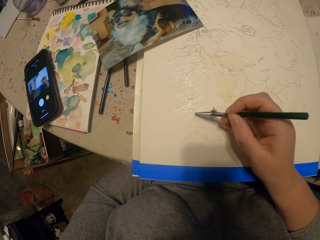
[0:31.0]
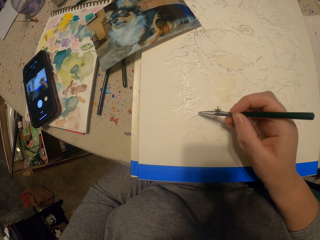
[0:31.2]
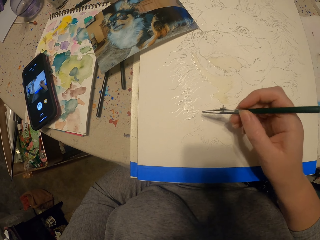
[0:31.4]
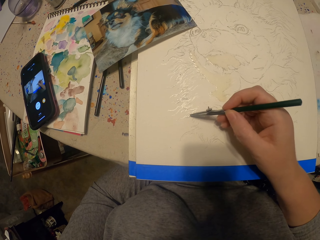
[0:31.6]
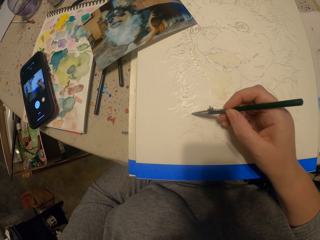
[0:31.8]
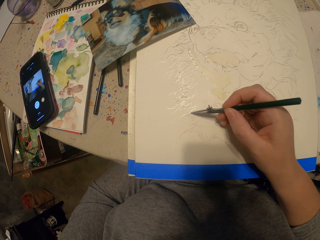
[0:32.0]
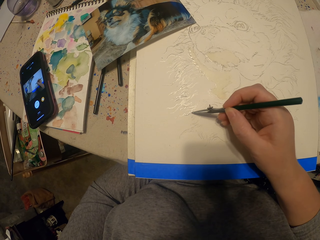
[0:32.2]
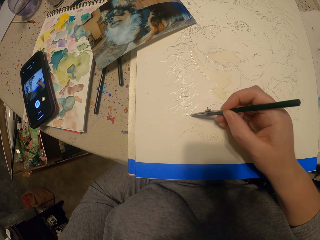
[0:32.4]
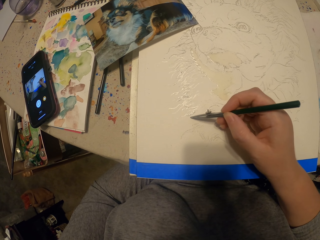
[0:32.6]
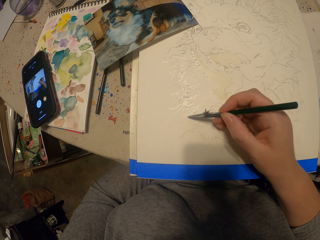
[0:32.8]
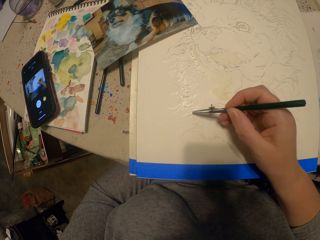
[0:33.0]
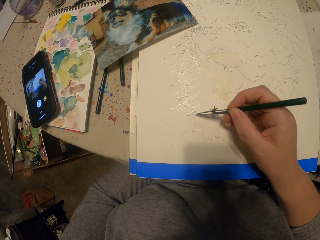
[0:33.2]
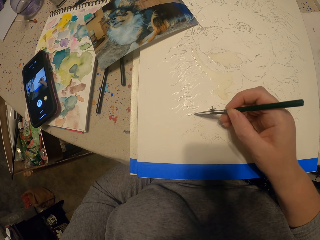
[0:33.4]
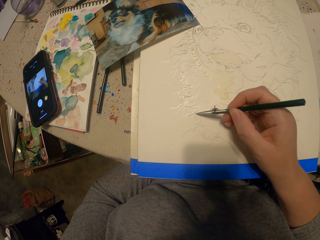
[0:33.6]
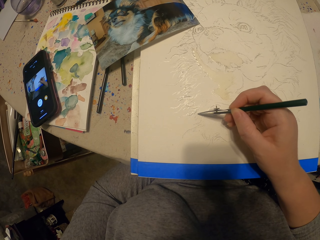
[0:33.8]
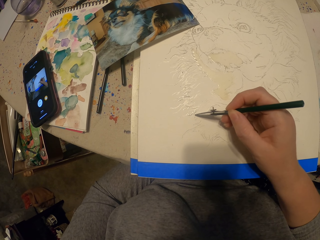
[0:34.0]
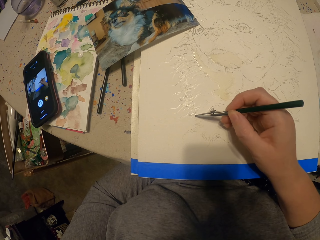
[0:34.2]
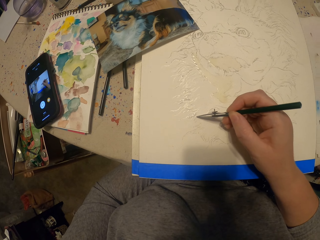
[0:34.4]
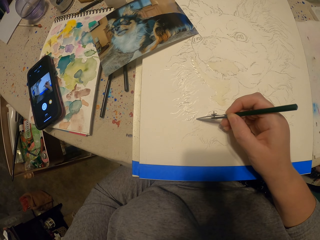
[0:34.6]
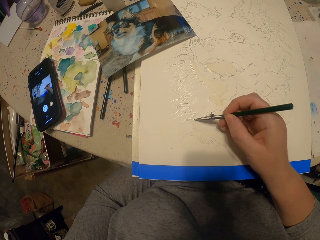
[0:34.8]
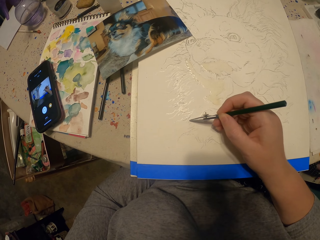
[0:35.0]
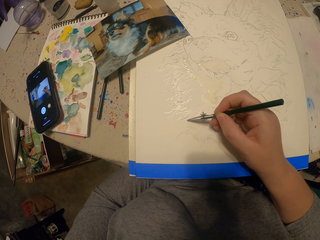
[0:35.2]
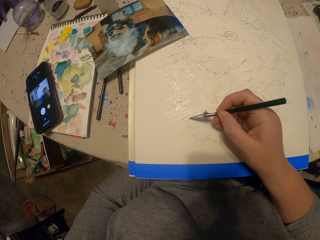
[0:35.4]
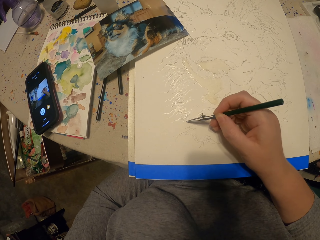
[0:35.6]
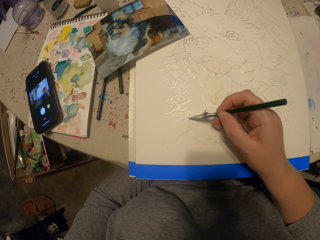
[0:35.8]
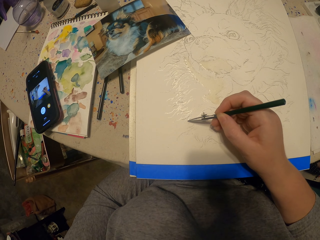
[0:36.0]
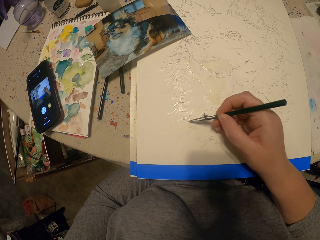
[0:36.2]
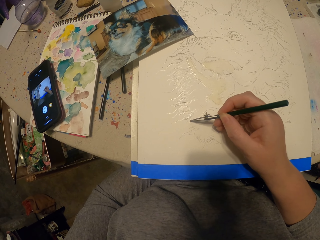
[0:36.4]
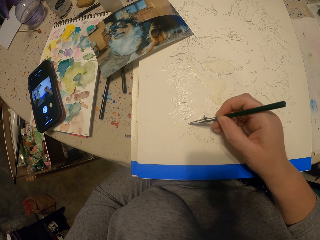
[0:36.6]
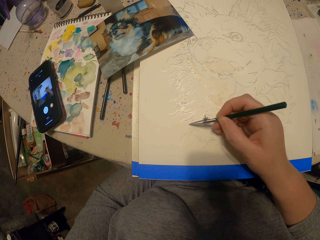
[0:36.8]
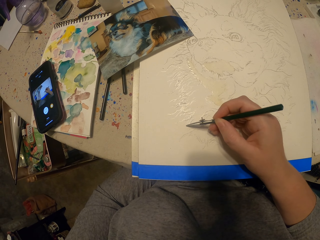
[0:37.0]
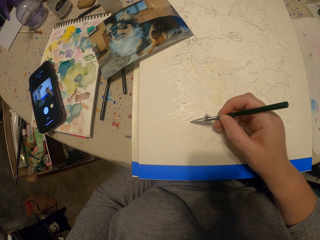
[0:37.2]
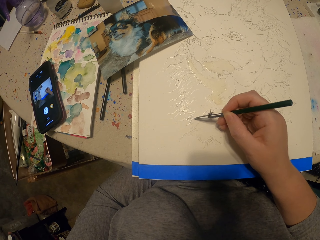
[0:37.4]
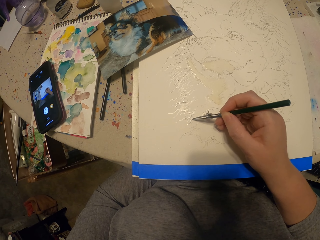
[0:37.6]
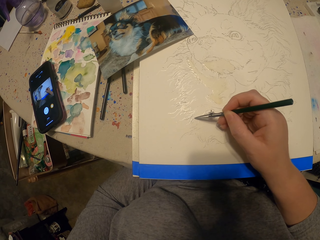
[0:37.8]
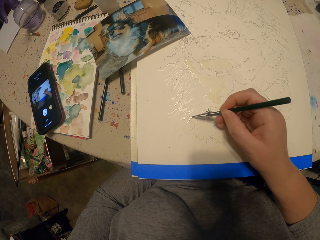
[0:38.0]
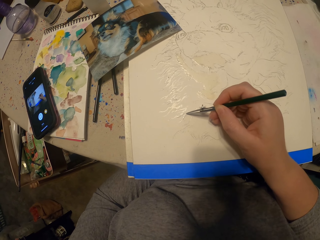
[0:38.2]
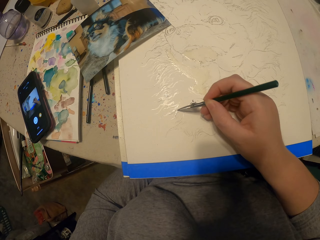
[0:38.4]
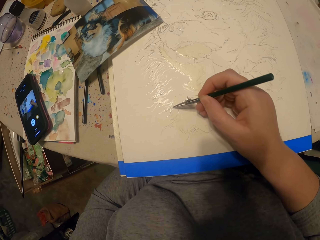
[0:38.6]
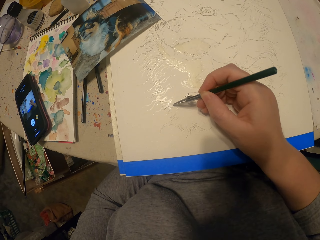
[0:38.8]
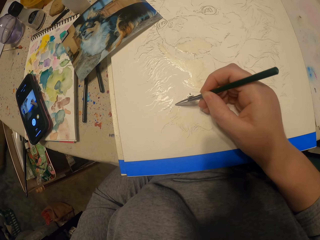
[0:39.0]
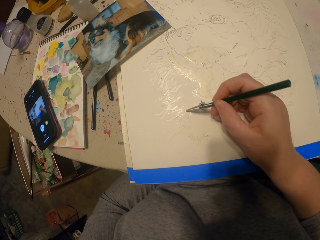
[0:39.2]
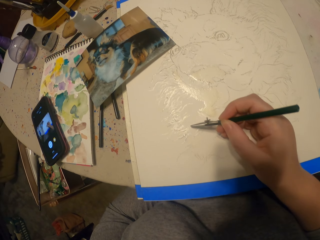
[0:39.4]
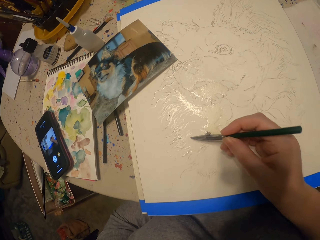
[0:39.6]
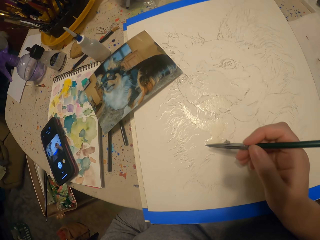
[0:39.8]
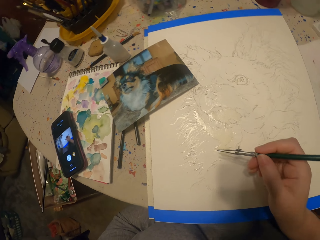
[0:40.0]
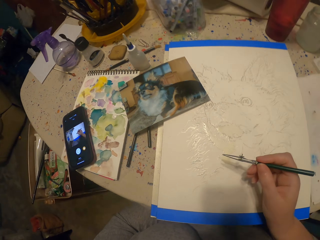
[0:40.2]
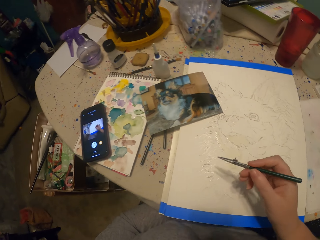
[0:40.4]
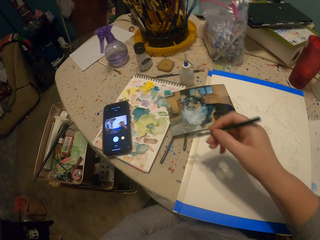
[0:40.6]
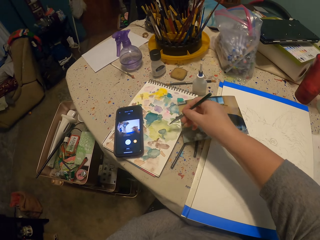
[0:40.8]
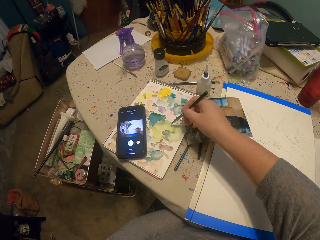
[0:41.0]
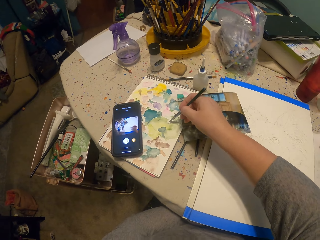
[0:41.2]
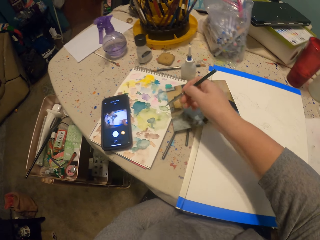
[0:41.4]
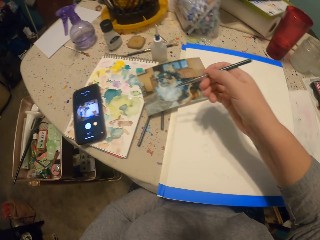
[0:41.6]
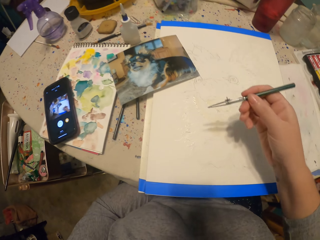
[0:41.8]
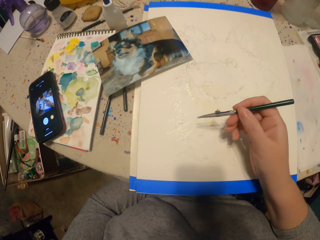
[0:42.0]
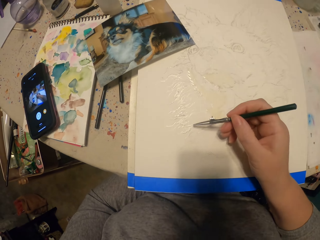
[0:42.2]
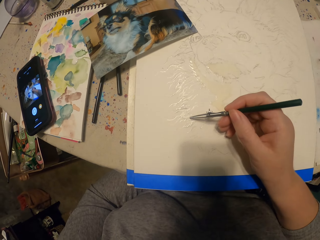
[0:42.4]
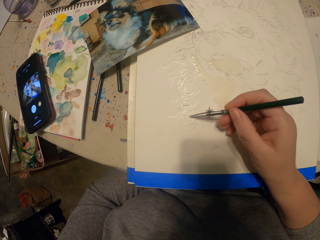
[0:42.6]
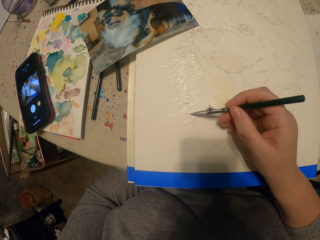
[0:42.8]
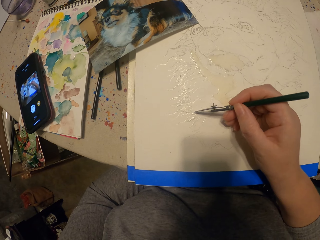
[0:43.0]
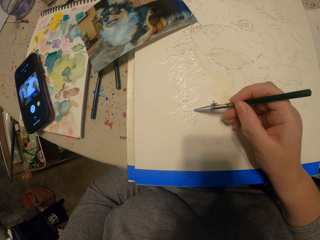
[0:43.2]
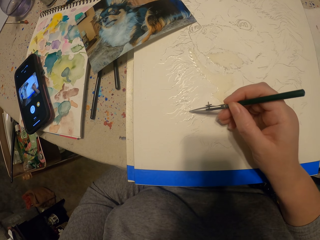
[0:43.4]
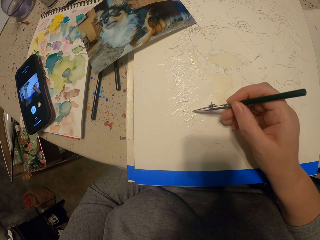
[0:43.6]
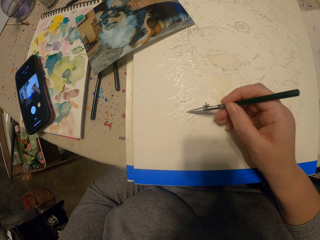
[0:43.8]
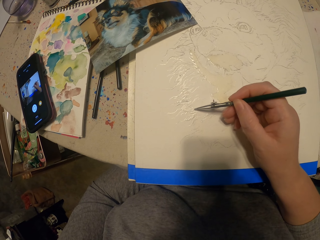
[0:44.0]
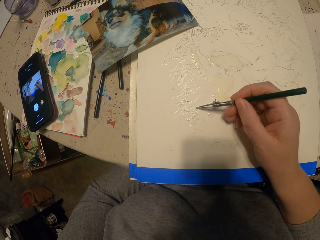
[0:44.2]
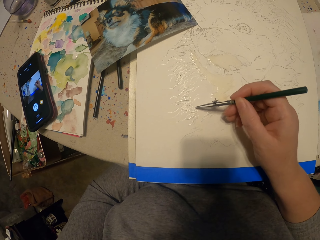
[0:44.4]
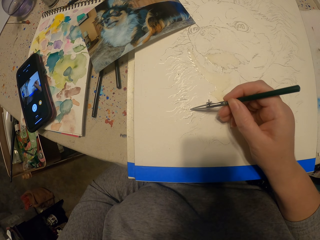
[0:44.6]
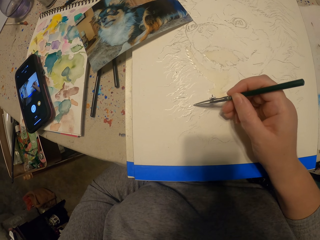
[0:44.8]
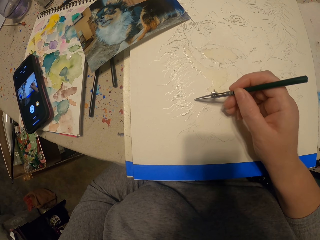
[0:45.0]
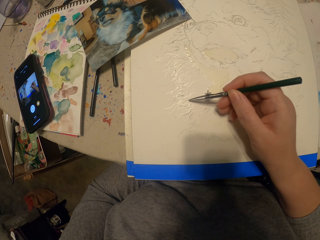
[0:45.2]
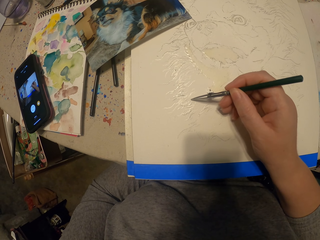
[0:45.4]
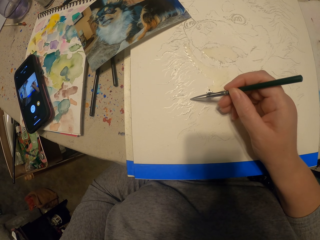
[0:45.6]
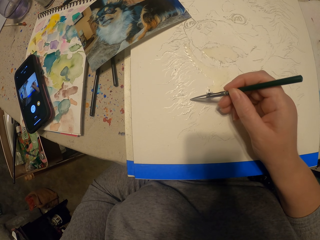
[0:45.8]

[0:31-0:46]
The camera wearer dips the painting pencil in the ink. They paint a picture.

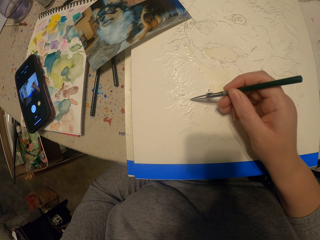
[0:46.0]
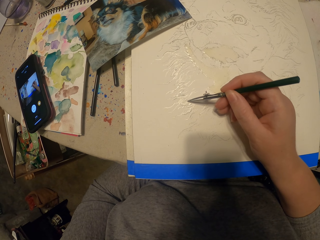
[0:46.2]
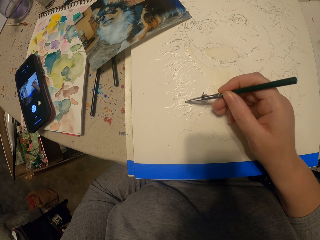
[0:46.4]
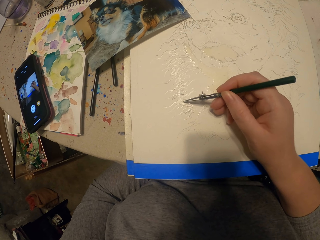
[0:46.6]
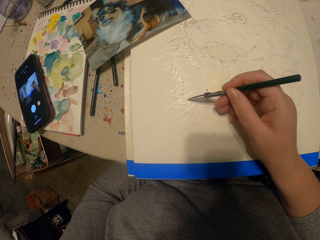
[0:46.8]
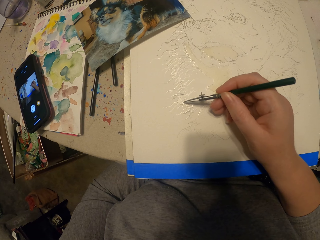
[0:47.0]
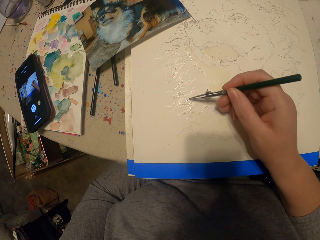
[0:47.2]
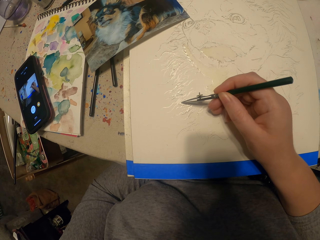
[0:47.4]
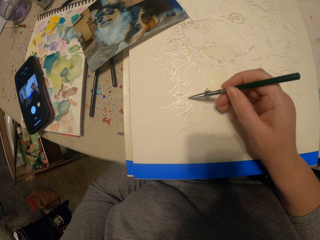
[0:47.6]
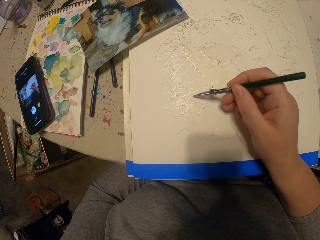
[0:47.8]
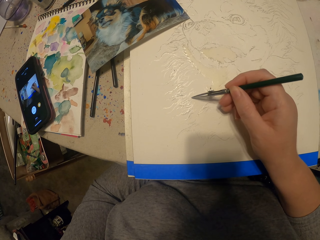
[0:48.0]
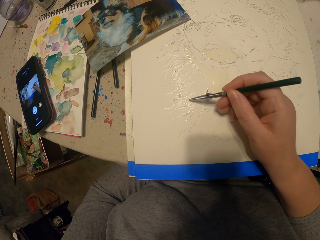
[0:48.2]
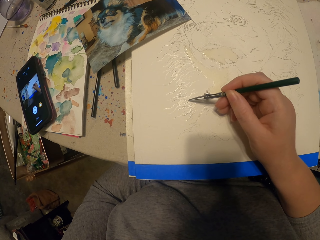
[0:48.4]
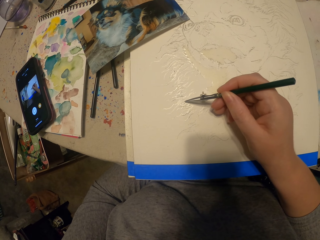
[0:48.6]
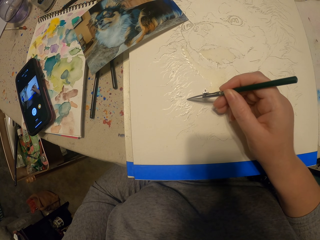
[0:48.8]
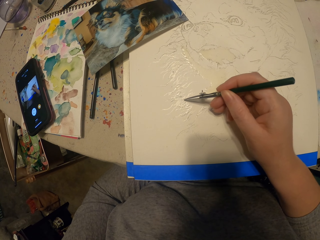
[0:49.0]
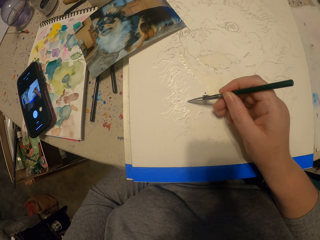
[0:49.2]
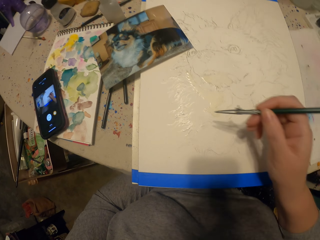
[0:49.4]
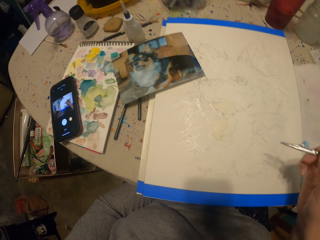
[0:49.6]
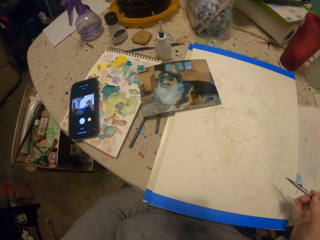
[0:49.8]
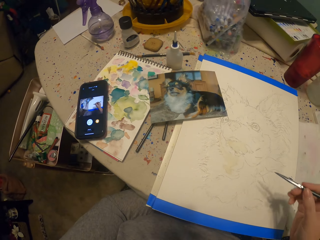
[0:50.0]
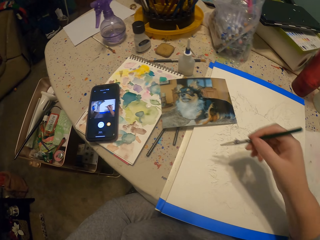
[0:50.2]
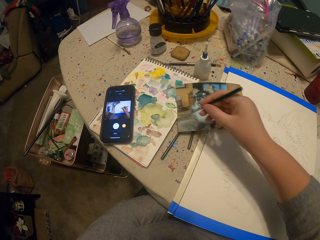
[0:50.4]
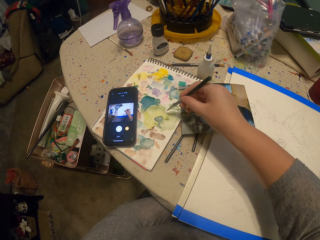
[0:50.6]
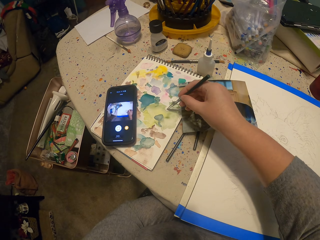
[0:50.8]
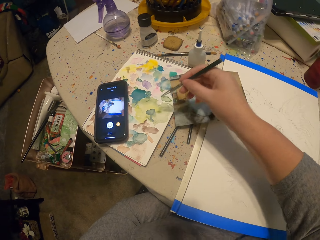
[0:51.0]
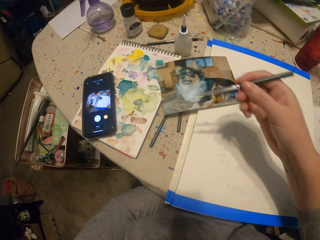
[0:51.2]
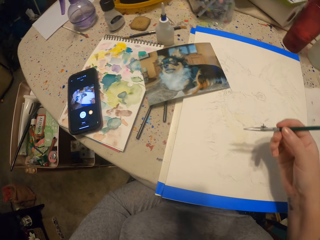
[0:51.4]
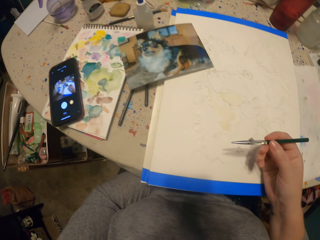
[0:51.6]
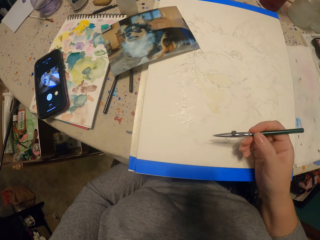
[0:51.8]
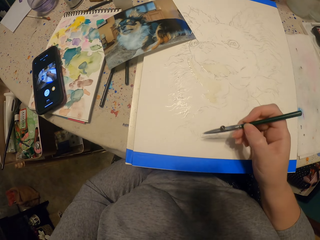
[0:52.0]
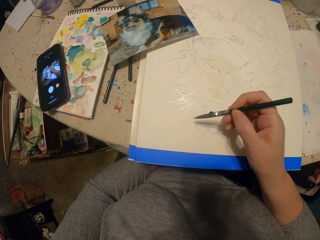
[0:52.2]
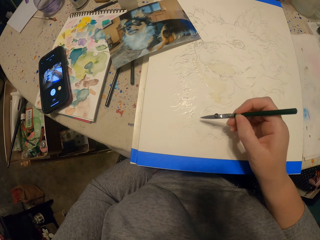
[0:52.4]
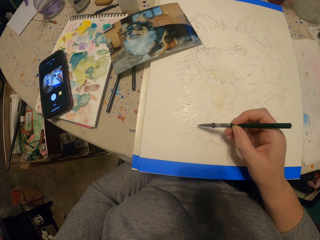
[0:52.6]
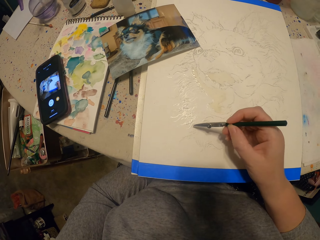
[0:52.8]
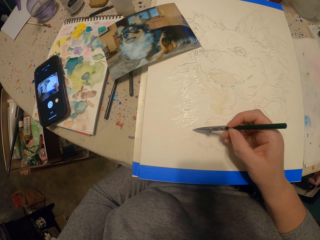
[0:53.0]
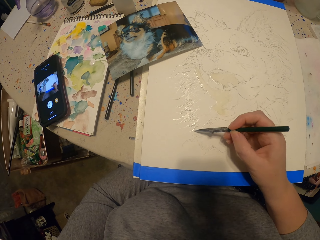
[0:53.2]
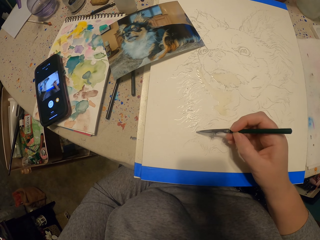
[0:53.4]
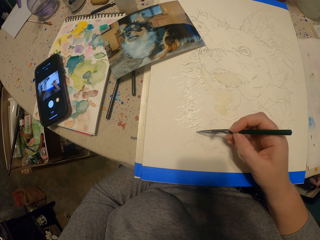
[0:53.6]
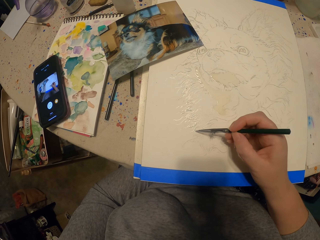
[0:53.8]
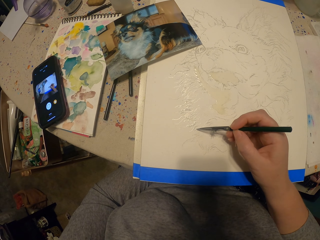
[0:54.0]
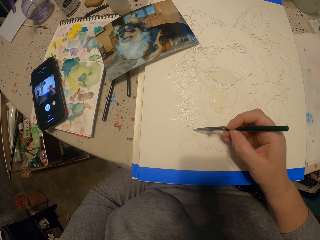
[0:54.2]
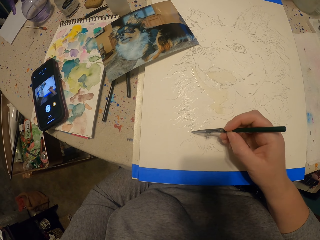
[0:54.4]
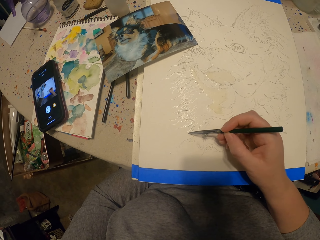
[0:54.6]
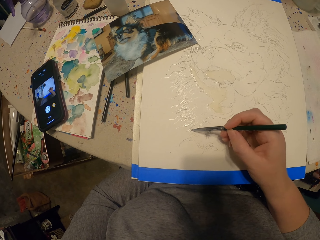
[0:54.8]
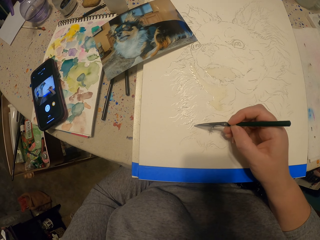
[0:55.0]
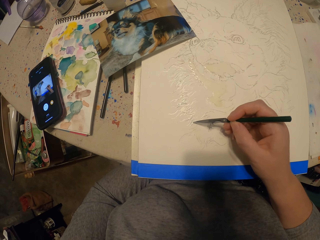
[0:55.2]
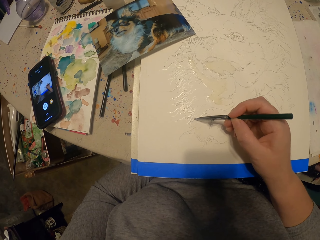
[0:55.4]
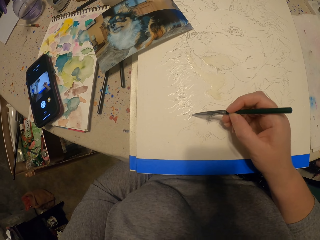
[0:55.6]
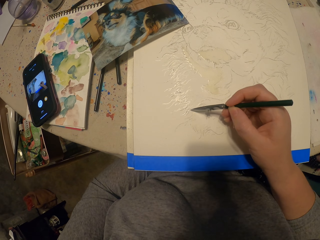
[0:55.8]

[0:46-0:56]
The camera wearer moves the painting pencil away from the picture. They dip the painting pencil in the ink. They paint the picture.
